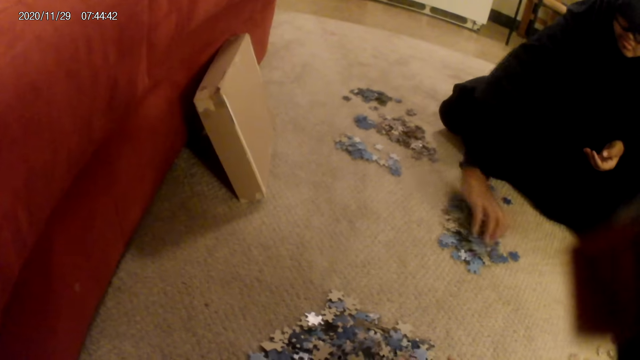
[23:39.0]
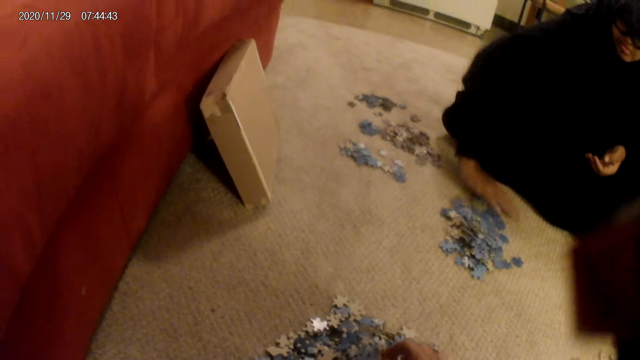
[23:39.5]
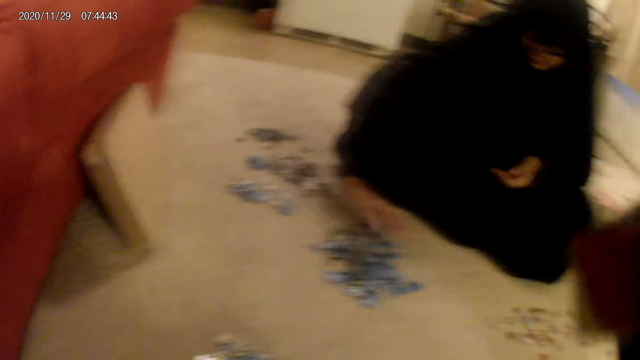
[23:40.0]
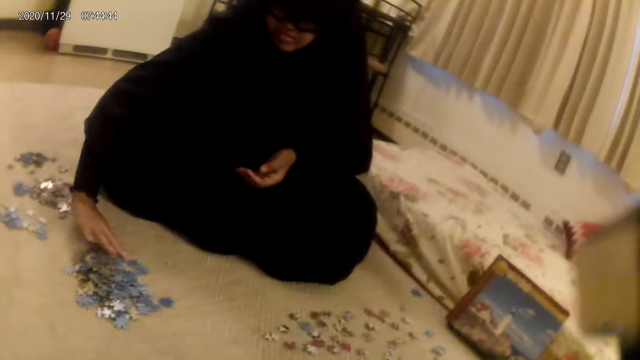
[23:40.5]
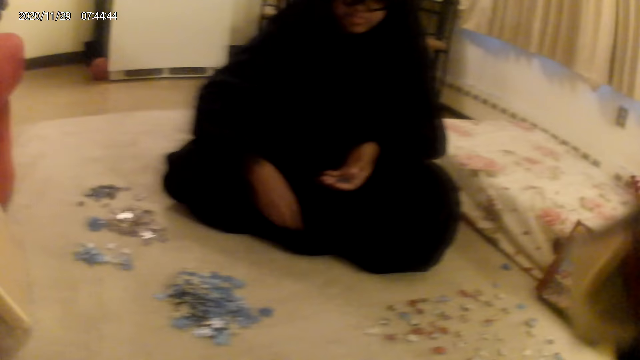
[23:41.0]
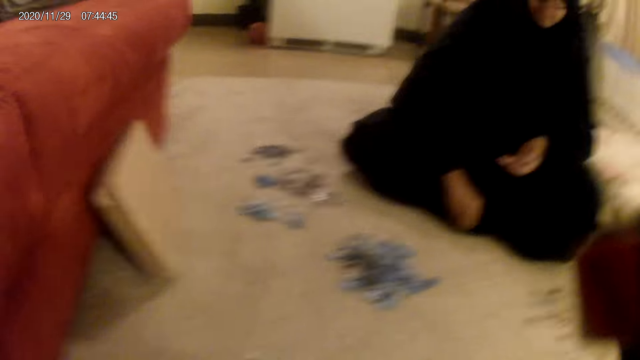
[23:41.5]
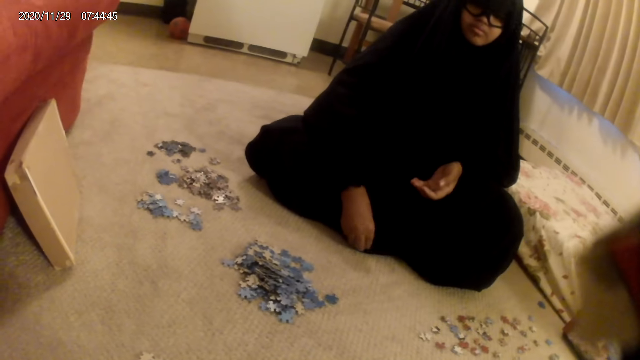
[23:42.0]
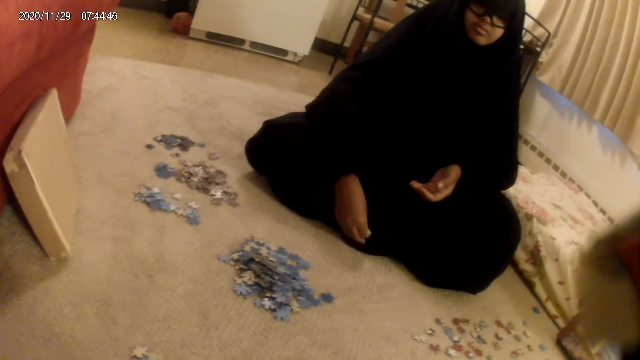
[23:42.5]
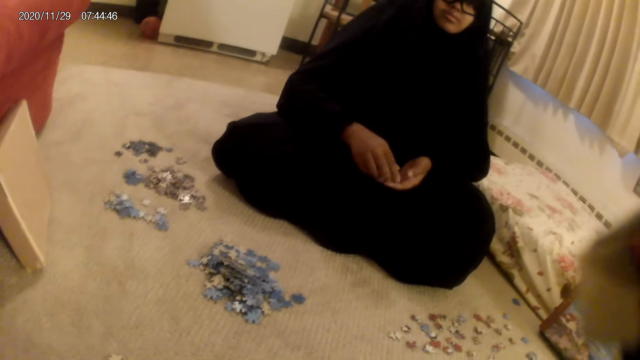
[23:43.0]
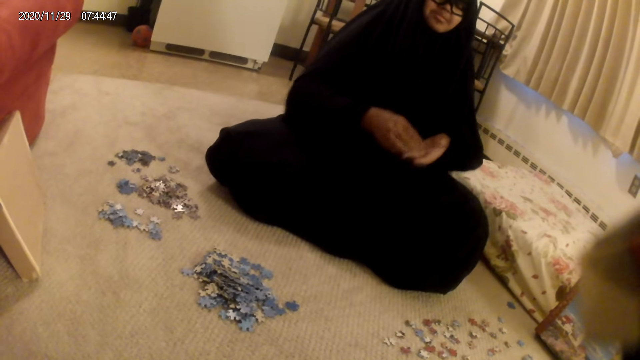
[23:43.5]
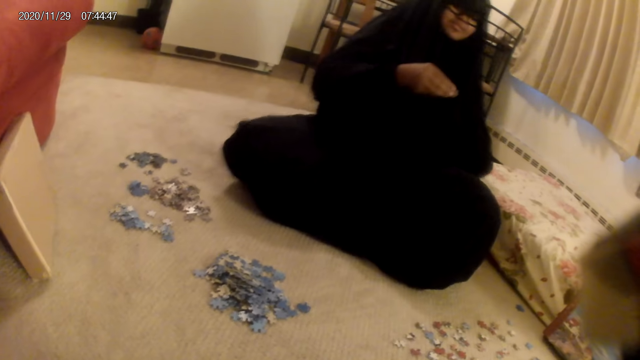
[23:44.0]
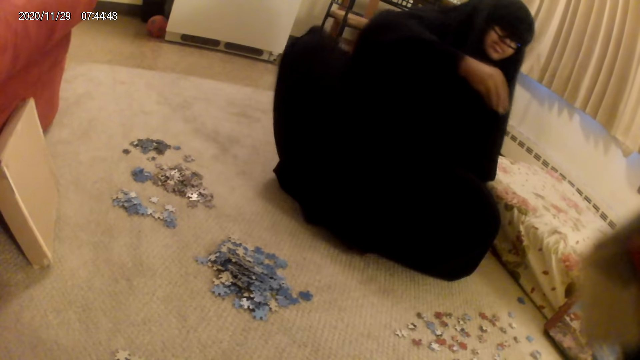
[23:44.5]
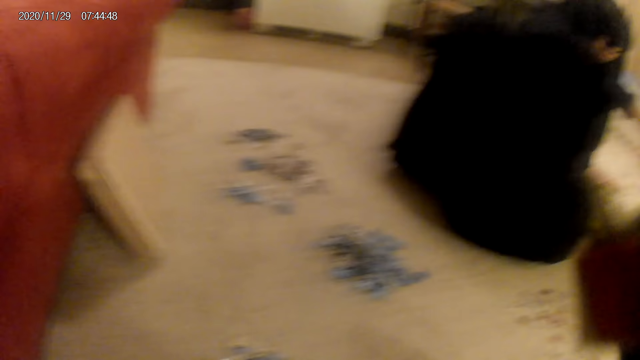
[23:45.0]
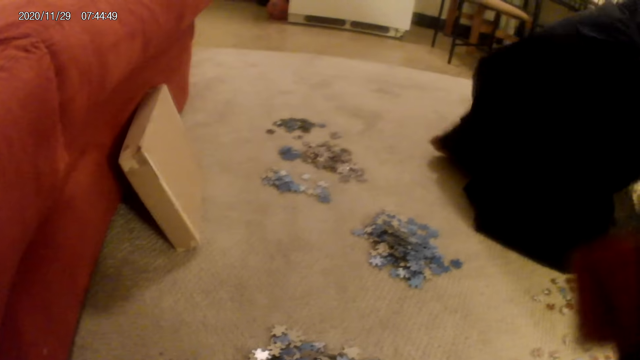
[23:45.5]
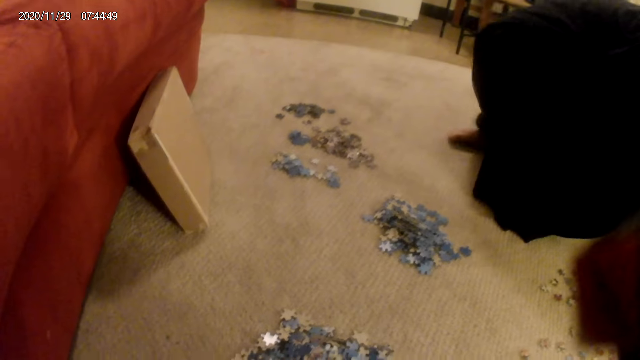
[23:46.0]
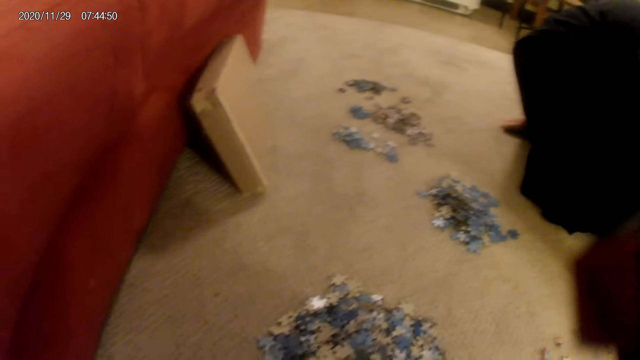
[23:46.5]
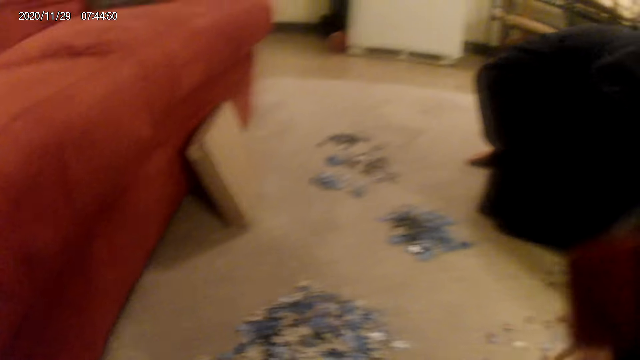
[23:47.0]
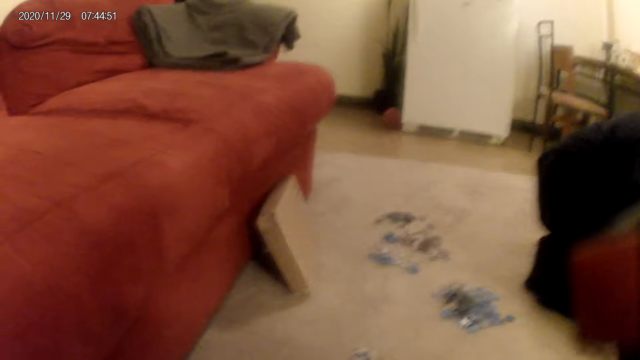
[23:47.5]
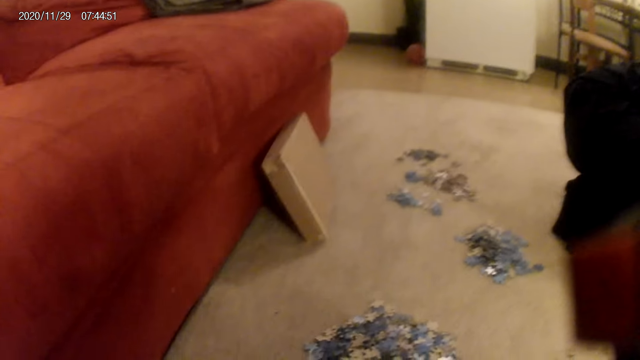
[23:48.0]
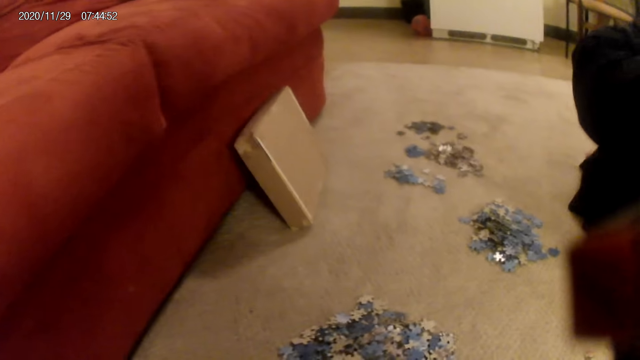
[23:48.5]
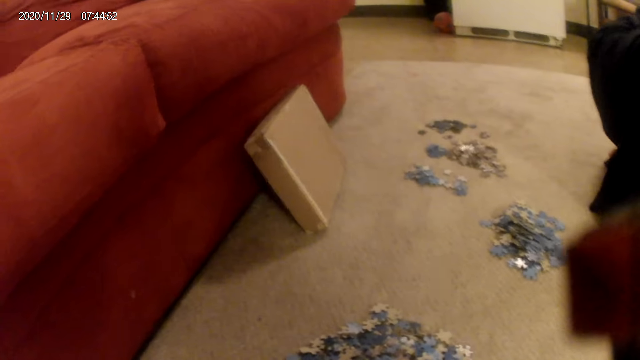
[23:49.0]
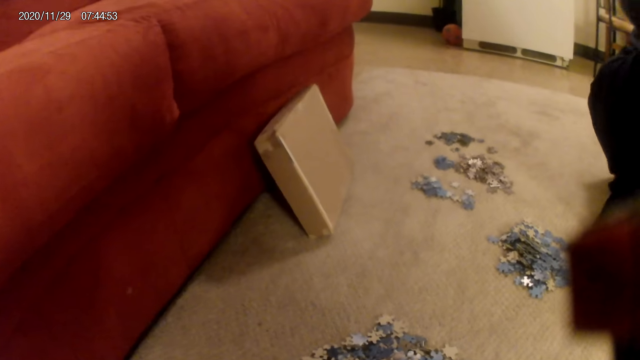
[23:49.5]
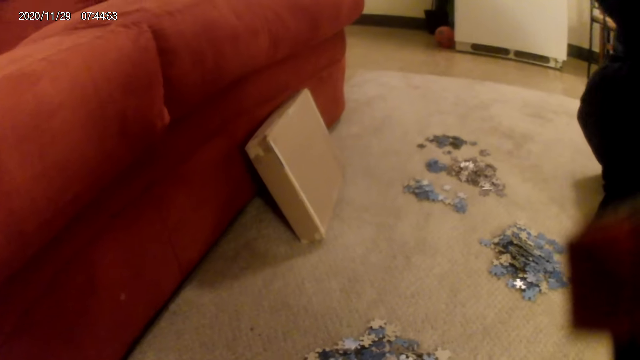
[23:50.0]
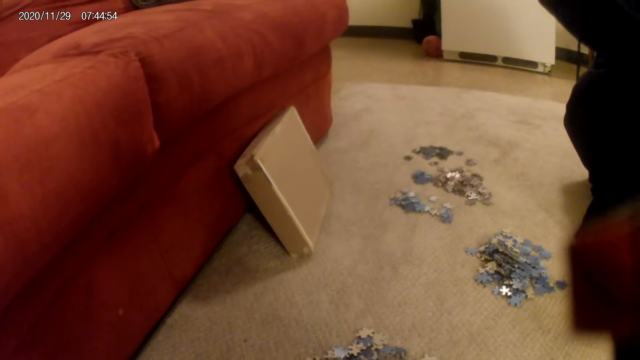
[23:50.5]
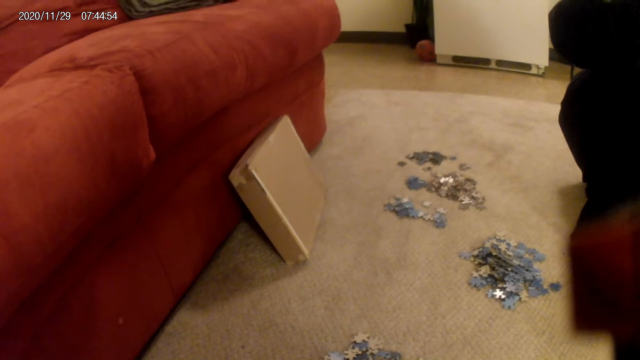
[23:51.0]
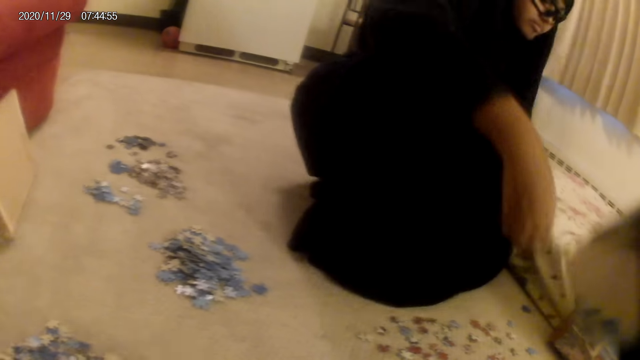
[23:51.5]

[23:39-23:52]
The camera wearer looks around. A woman picks something from the floor. The camera wearer does something. The woman kneels down. The woman wakes up from the floor. The woman does something.

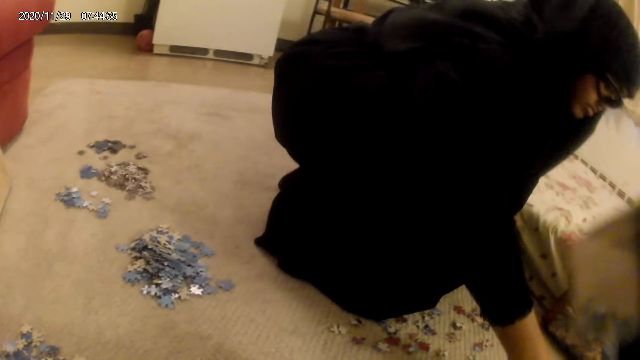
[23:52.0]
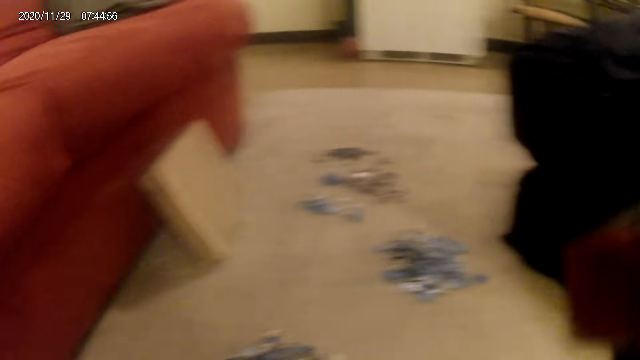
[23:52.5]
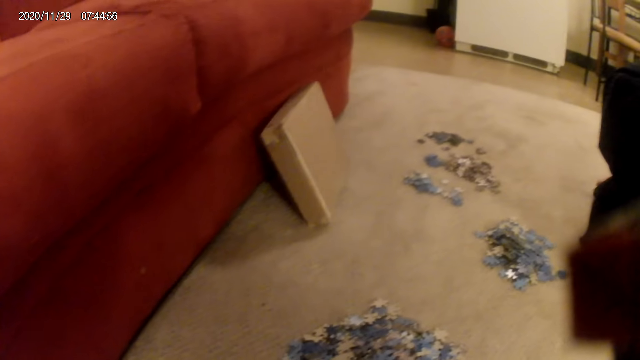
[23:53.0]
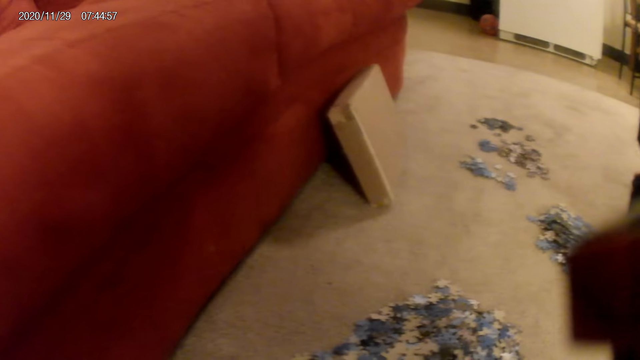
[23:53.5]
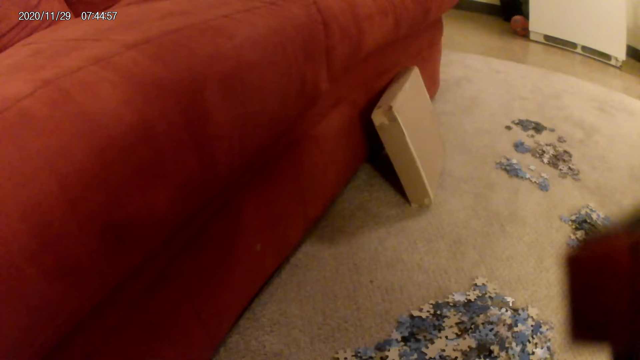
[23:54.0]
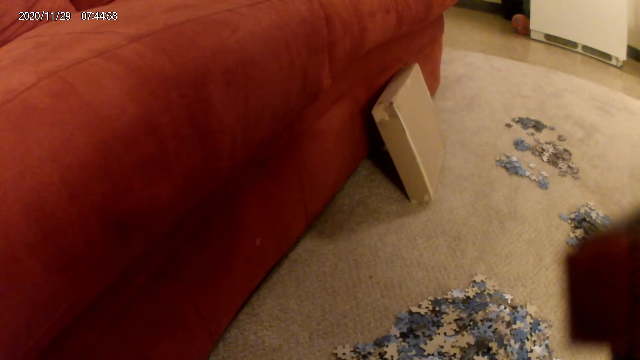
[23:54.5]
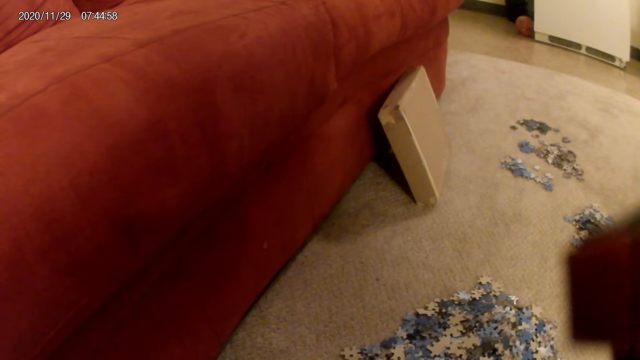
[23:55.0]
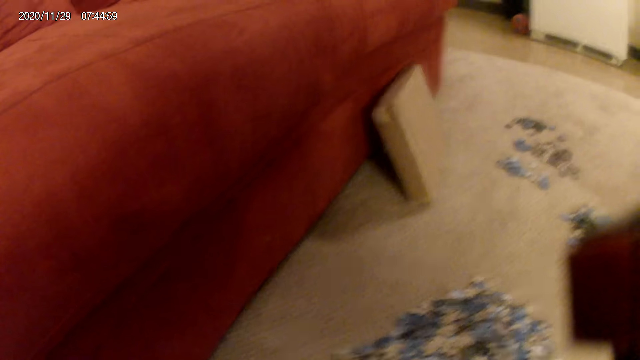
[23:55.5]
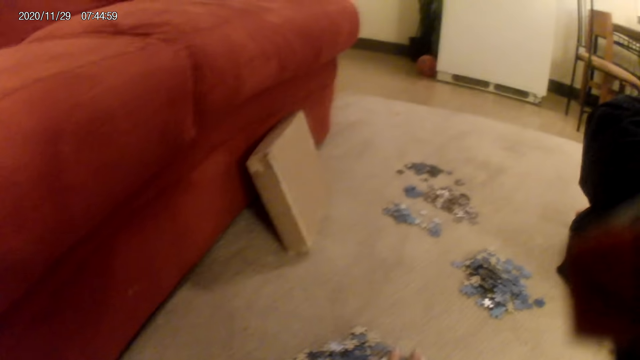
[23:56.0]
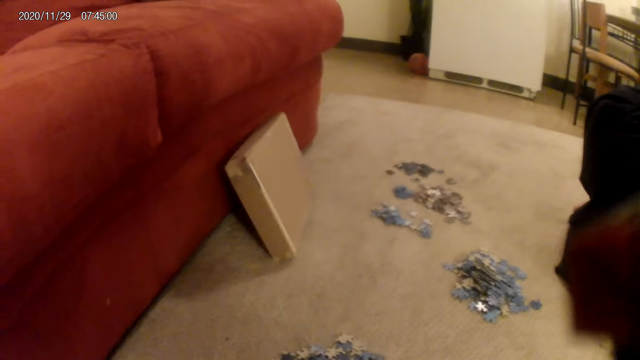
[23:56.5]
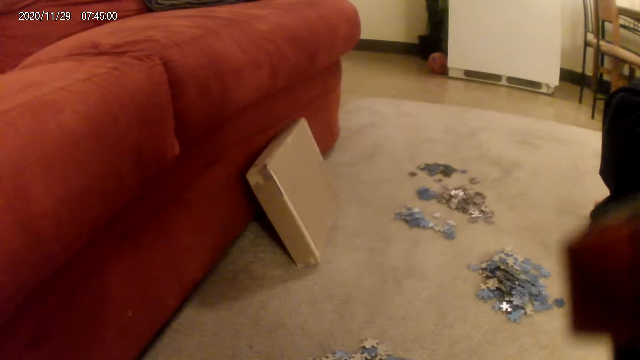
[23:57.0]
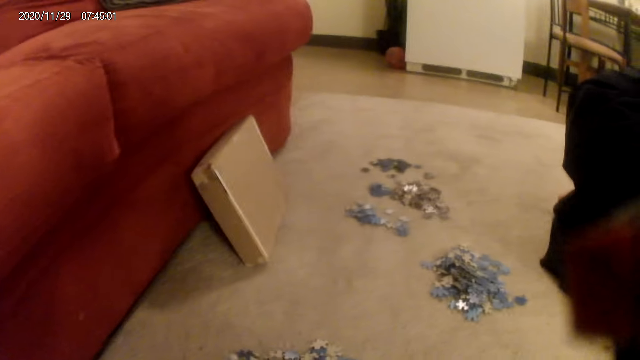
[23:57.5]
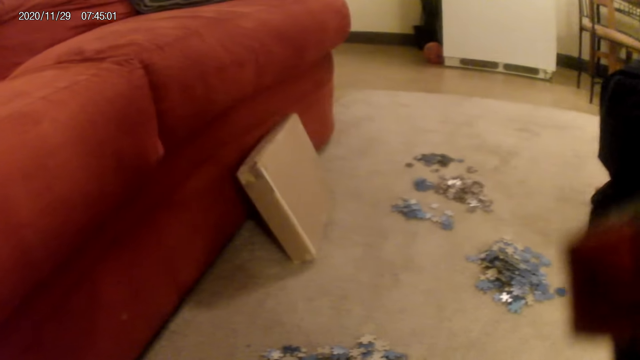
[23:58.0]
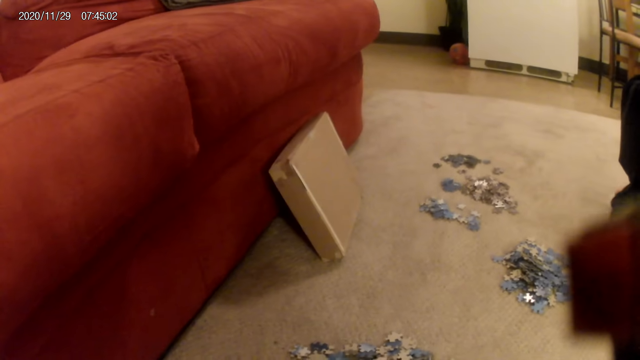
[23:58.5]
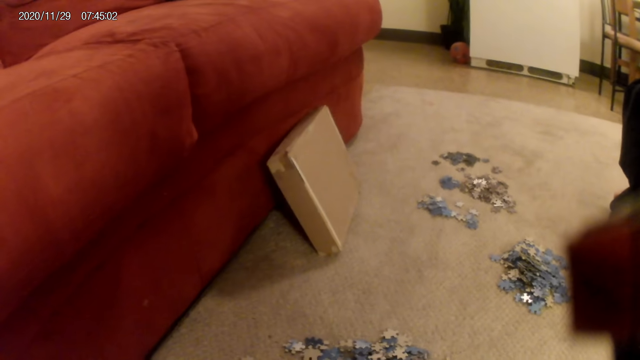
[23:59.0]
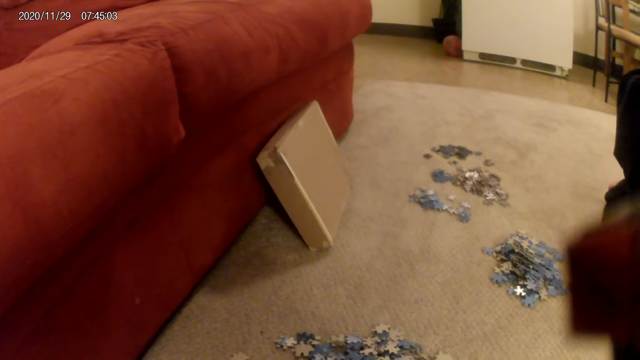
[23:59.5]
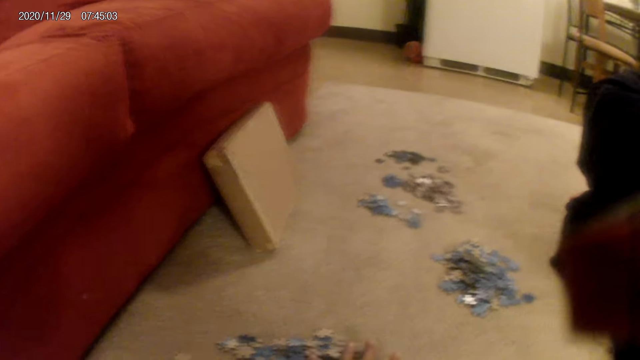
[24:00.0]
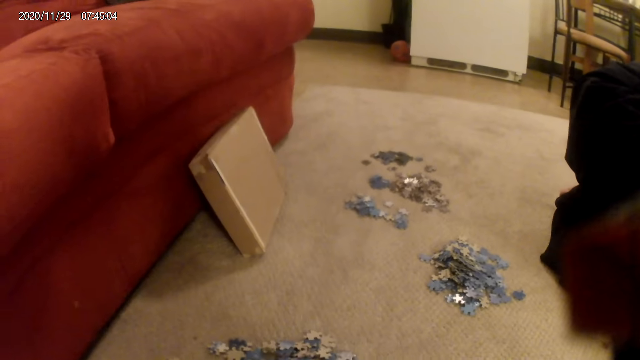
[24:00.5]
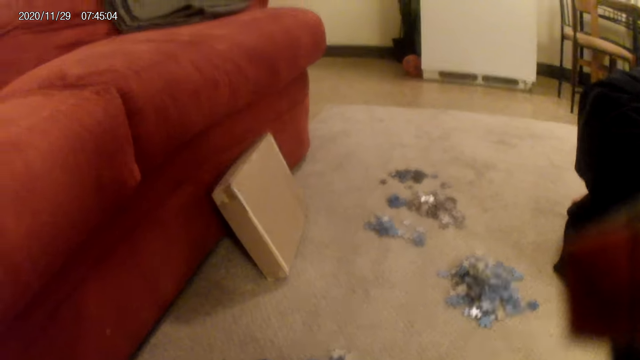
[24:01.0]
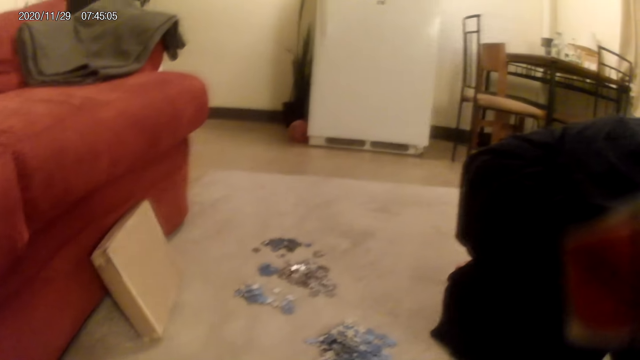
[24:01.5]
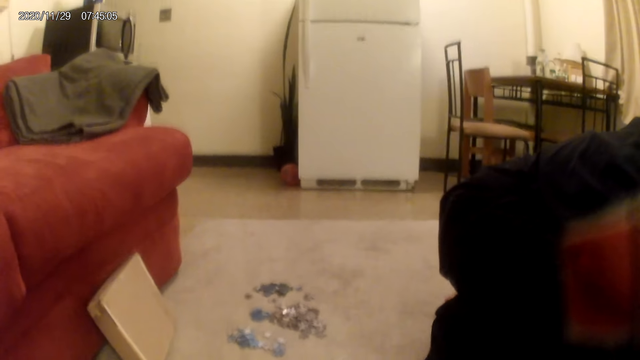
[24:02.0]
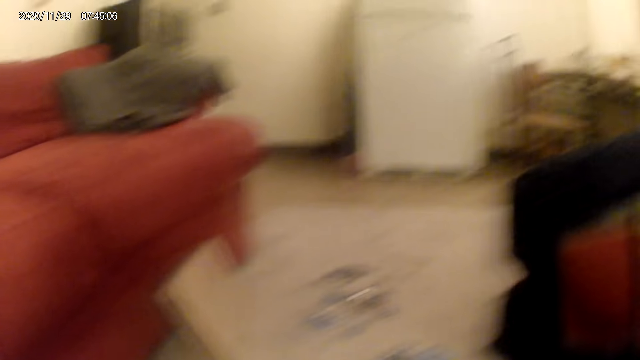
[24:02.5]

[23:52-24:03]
A woman picks a card from the floor. The camera wearer does something.
